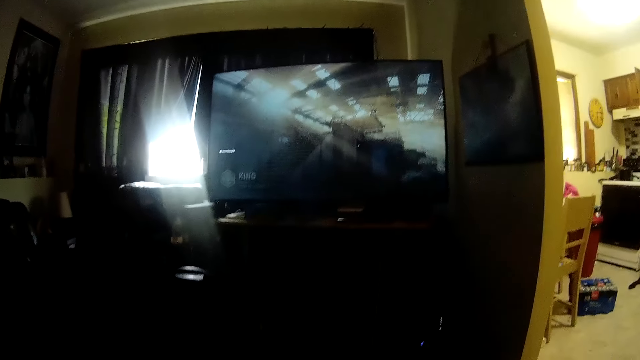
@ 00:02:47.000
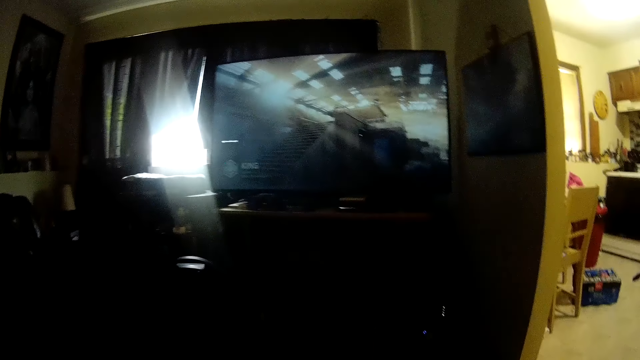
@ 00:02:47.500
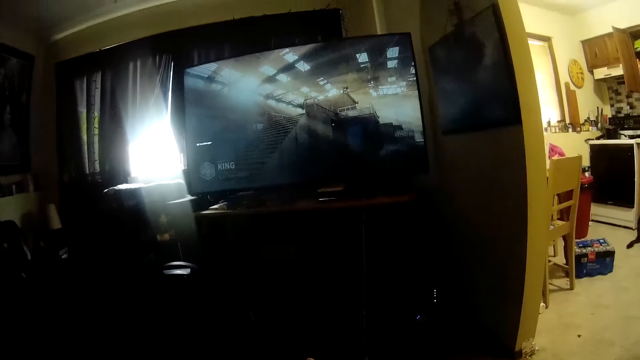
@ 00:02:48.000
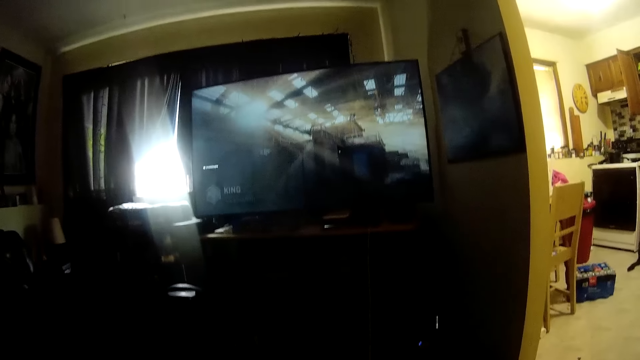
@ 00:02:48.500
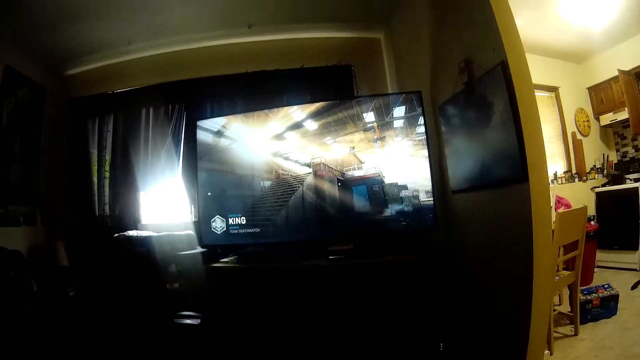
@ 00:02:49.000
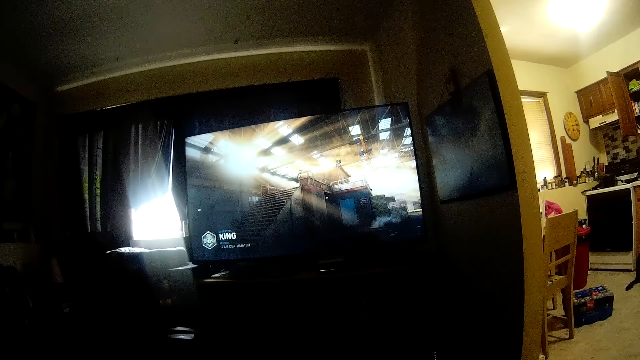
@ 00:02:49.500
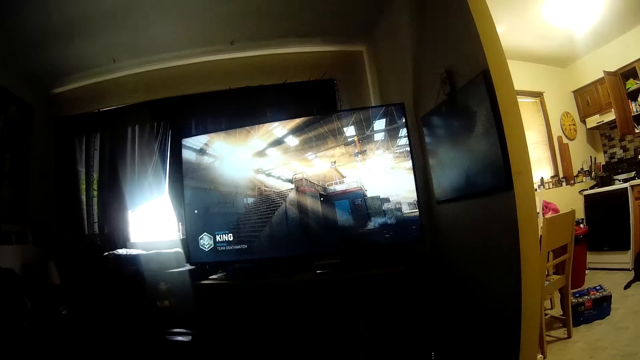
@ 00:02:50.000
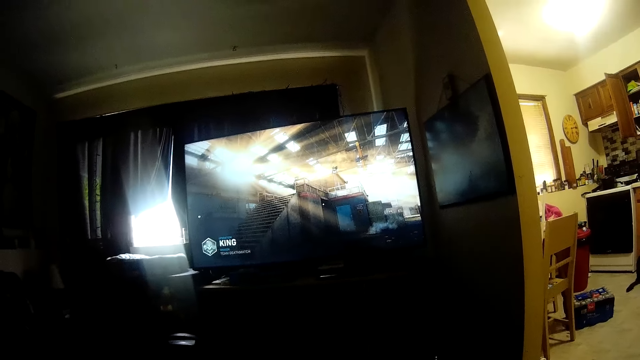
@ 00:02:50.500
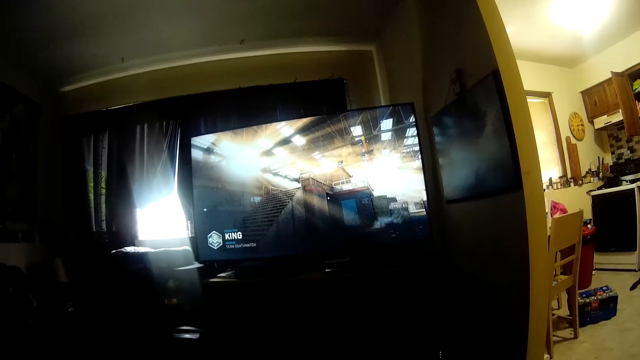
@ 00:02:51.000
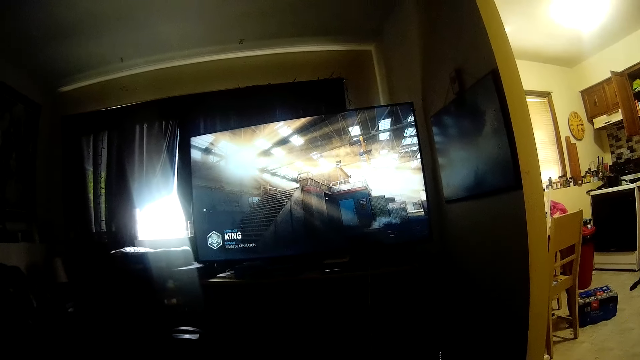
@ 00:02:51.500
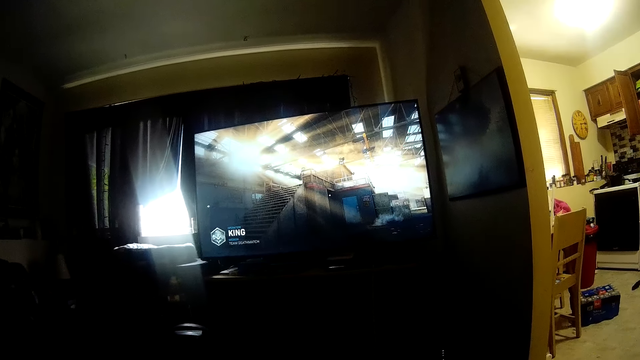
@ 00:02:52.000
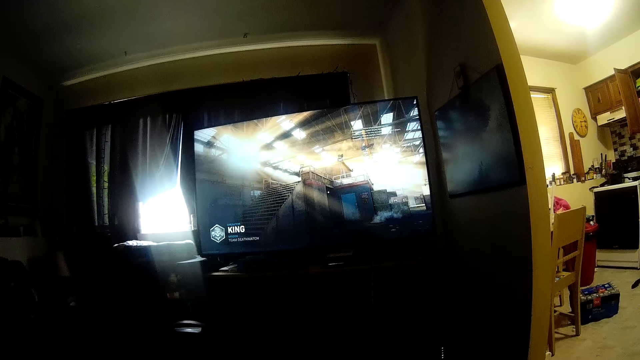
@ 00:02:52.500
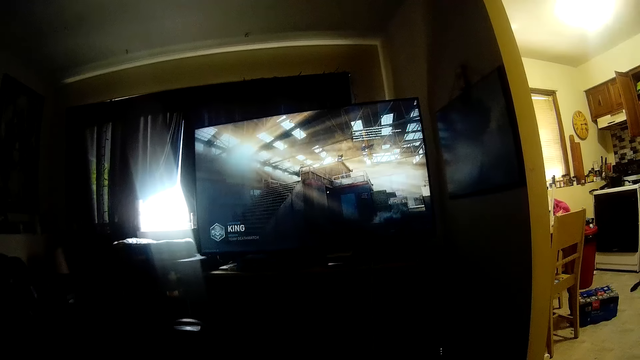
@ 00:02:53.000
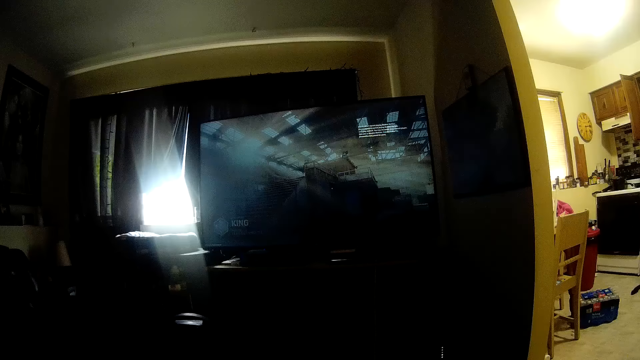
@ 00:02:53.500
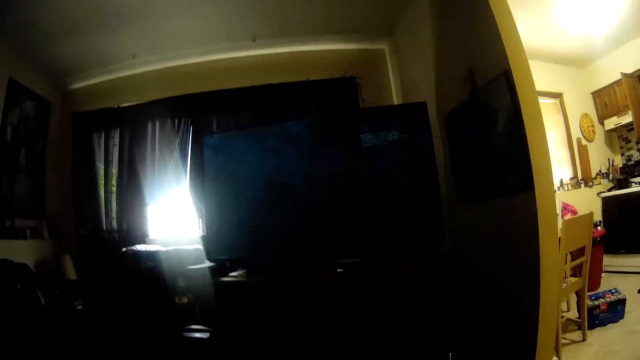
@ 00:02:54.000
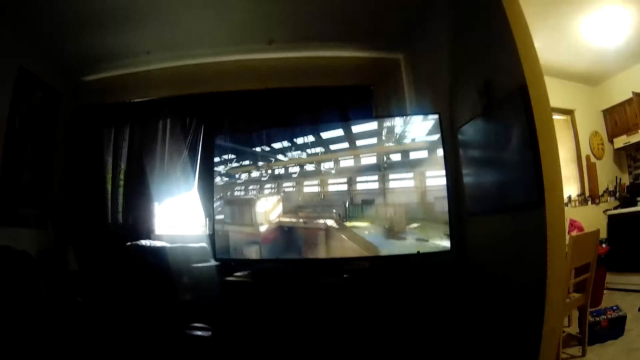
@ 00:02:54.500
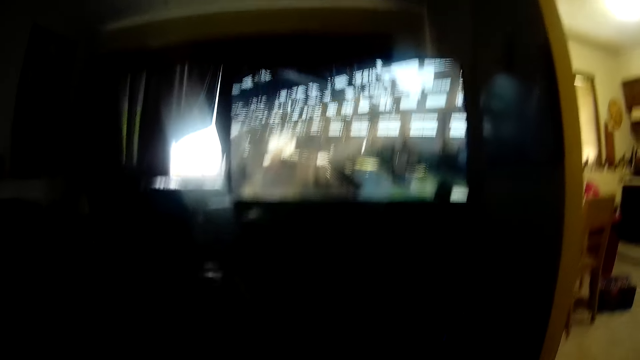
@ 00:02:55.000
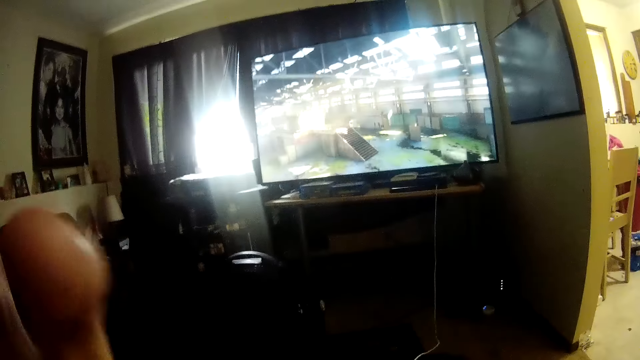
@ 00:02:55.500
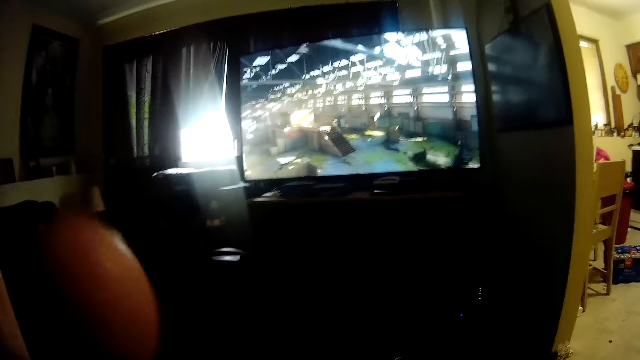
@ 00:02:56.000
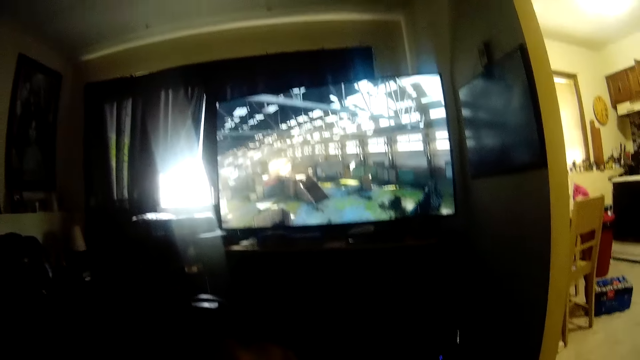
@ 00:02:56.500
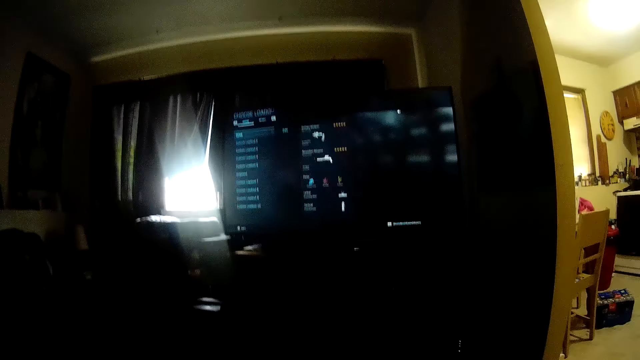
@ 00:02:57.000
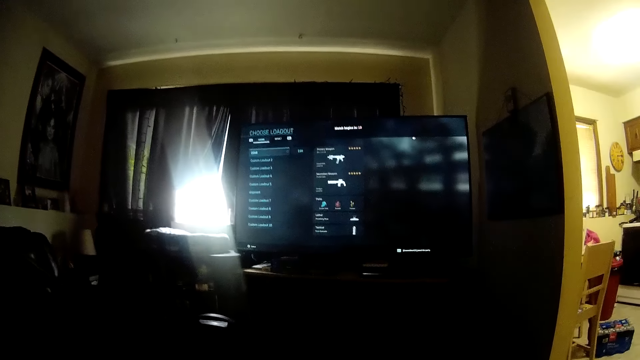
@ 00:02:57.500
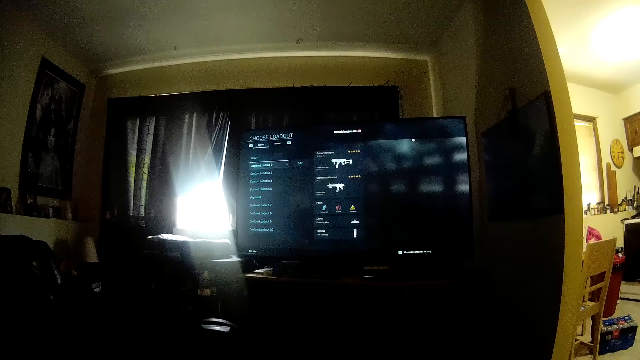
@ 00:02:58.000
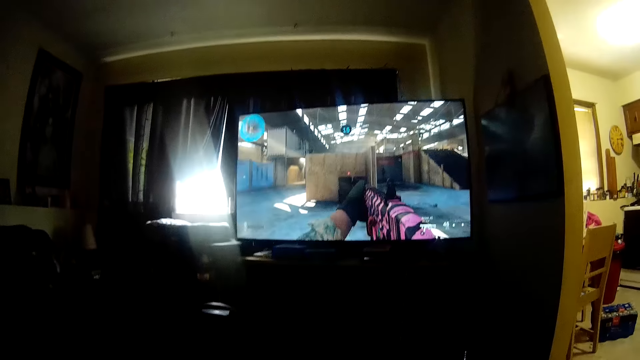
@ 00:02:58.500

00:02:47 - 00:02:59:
The camera wearer converses. He touches his face with his left hand. He plays the game, conversing.

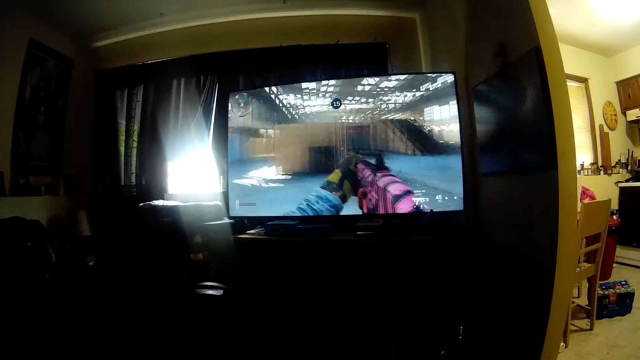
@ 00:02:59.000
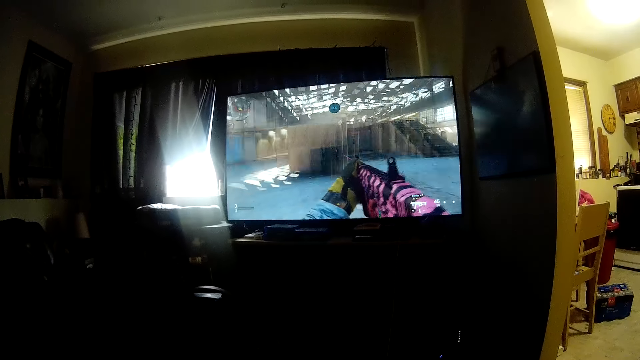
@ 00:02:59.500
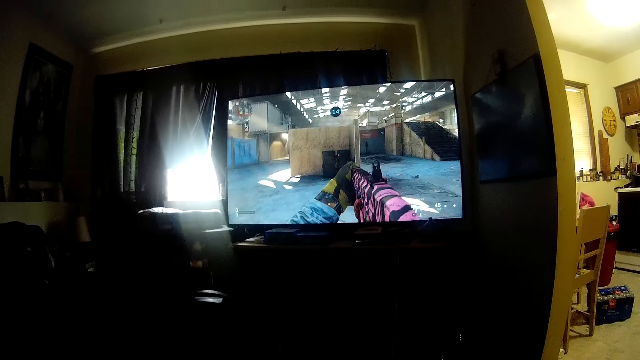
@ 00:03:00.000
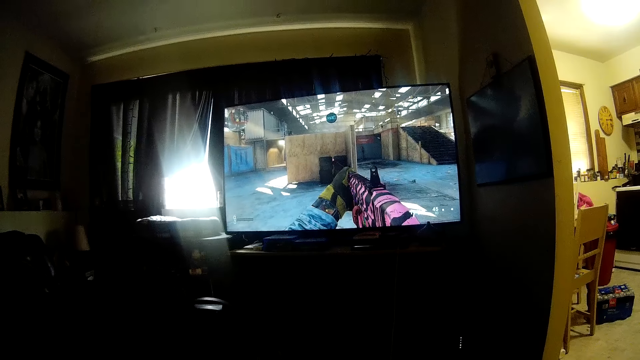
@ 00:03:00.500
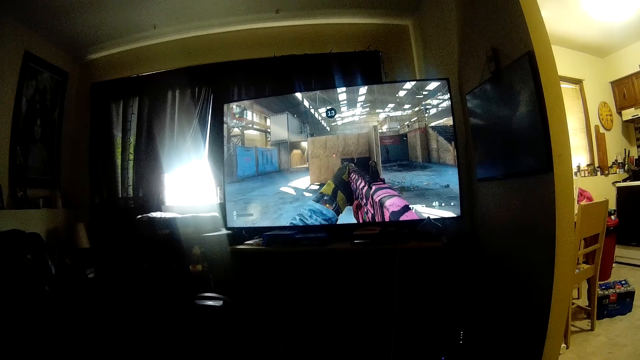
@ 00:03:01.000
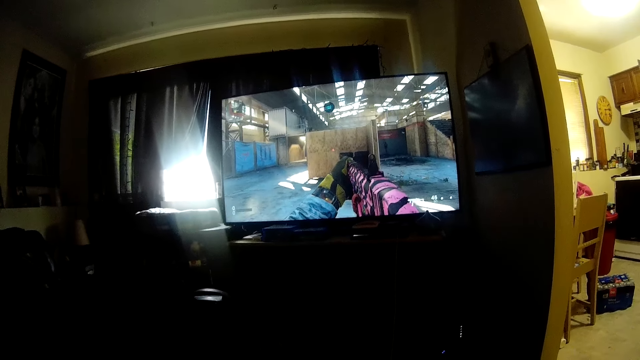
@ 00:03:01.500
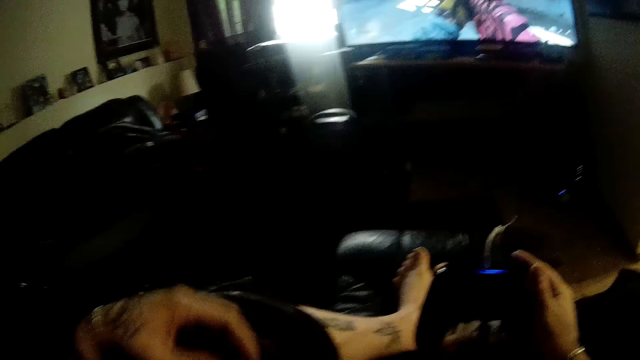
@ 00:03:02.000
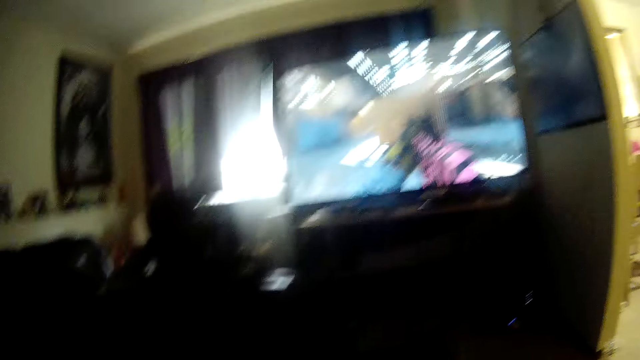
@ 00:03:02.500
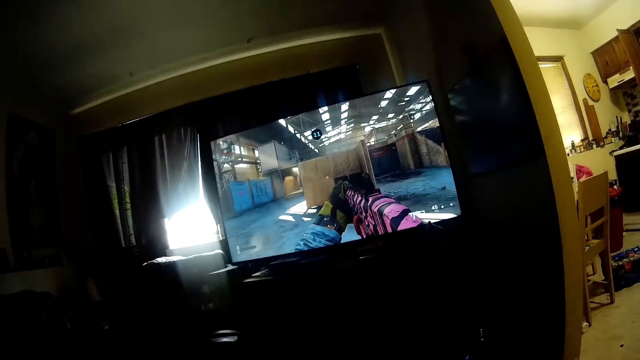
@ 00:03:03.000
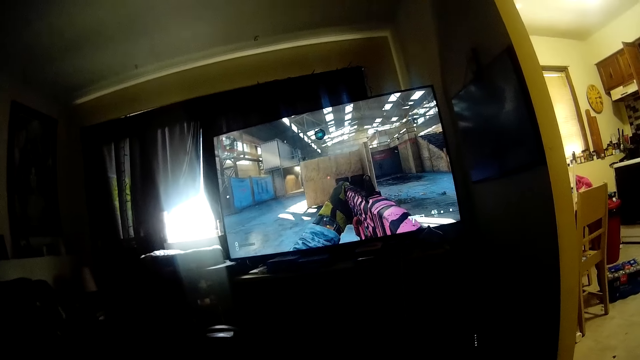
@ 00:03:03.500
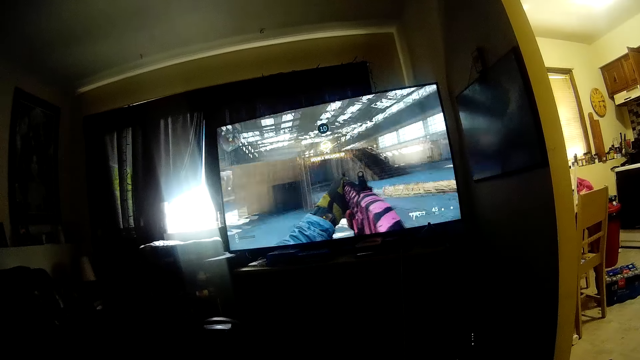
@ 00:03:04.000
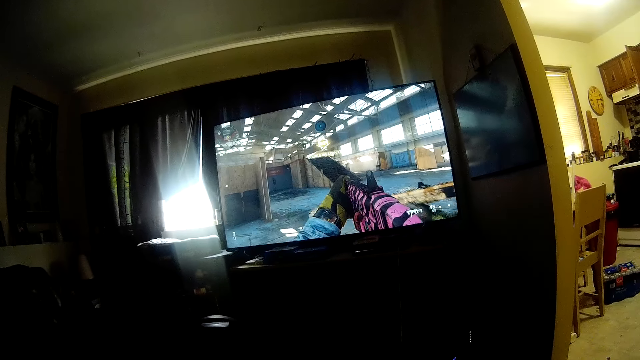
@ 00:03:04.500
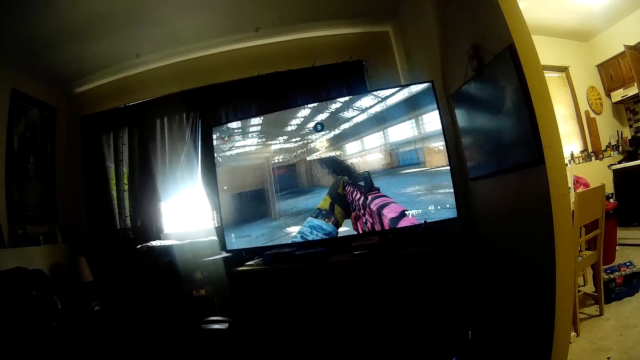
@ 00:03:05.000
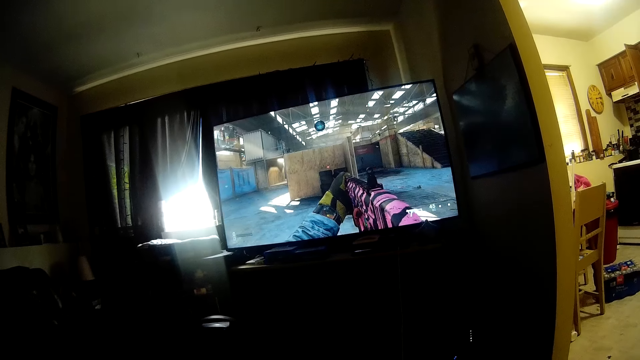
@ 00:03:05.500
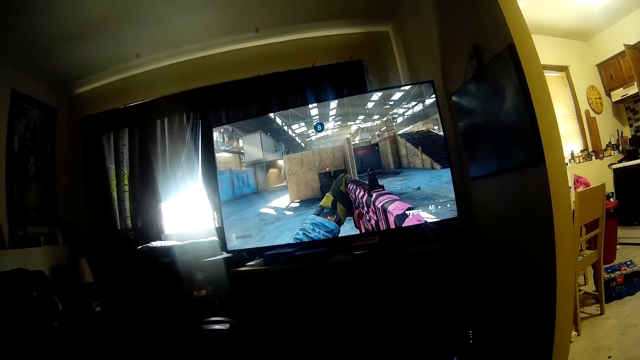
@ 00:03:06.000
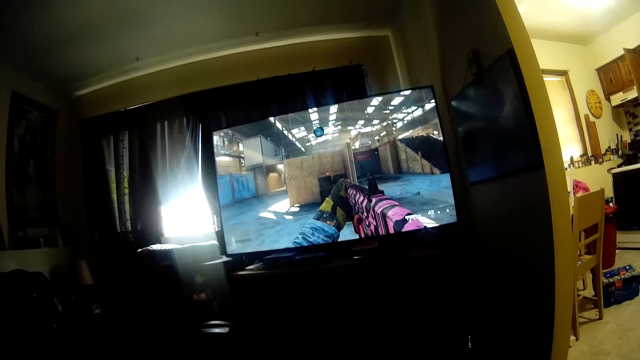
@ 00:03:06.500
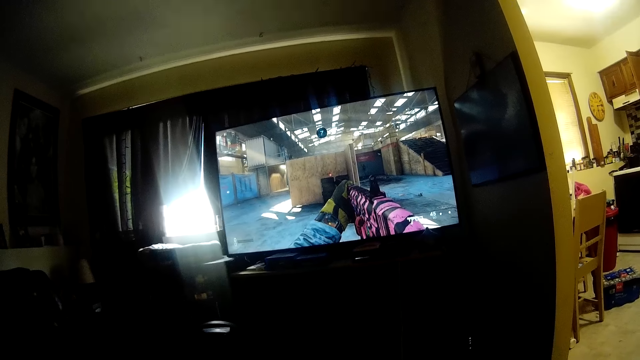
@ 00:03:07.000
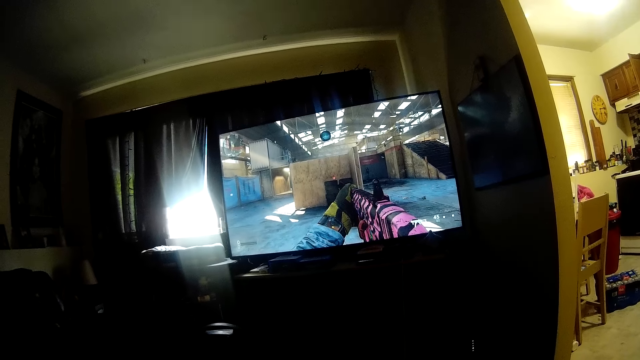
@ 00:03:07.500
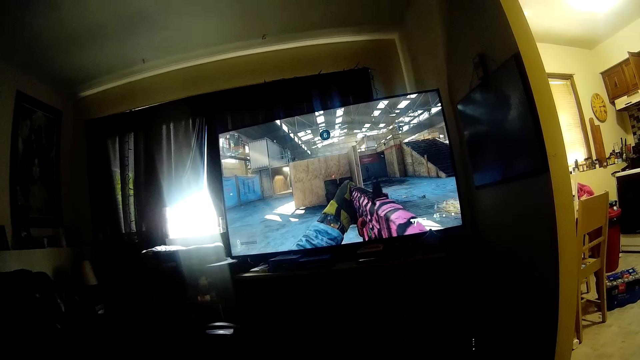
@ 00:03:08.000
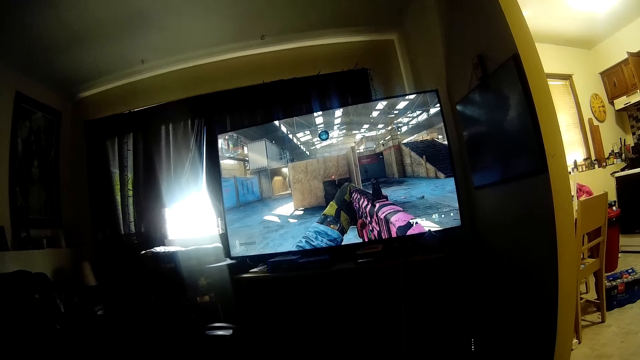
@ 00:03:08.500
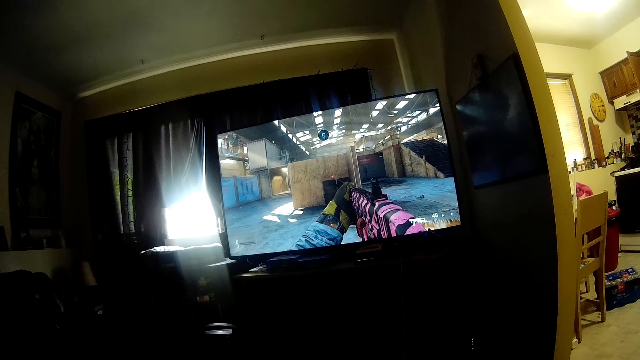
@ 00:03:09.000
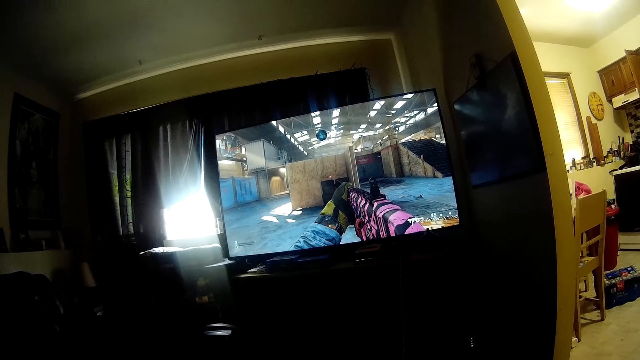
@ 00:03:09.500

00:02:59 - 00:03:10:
The camera wearer plays the game. He touches his face with his left hand. He plays the game, conversing.
